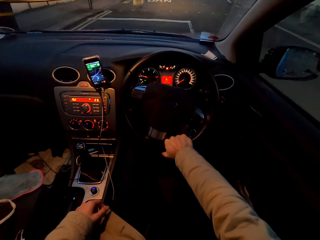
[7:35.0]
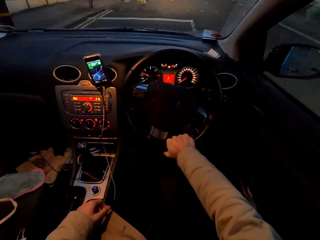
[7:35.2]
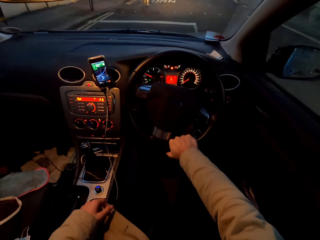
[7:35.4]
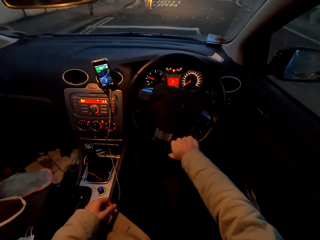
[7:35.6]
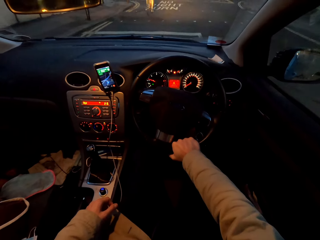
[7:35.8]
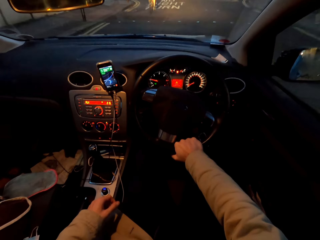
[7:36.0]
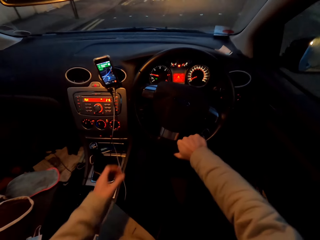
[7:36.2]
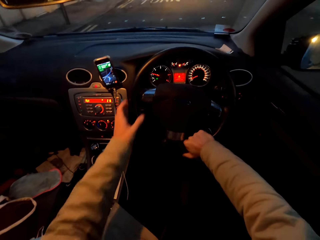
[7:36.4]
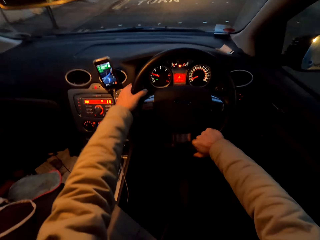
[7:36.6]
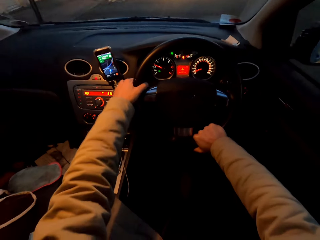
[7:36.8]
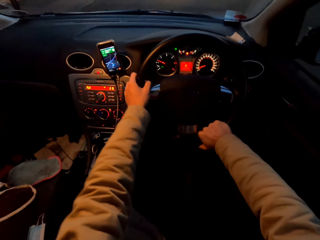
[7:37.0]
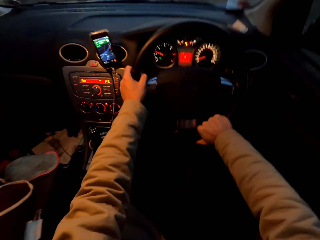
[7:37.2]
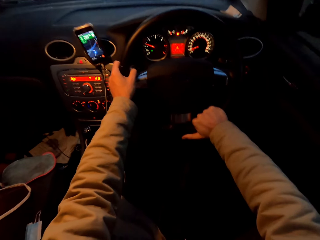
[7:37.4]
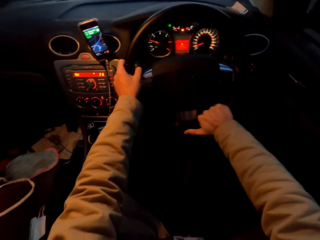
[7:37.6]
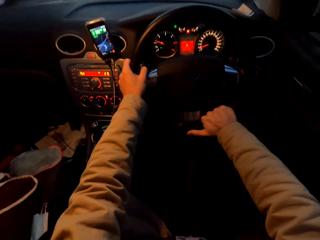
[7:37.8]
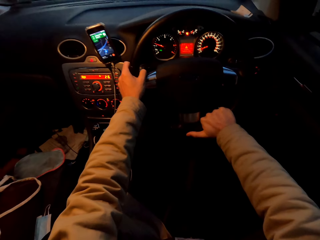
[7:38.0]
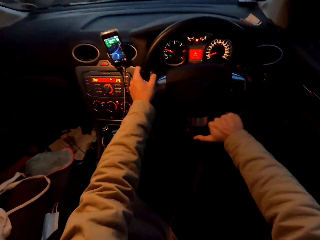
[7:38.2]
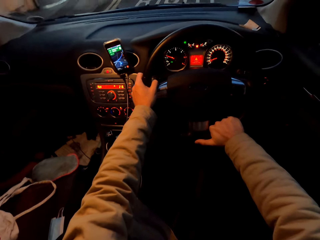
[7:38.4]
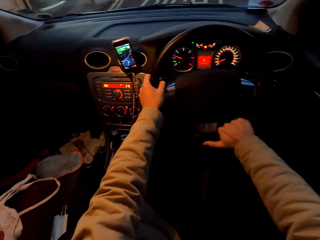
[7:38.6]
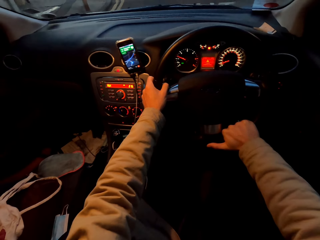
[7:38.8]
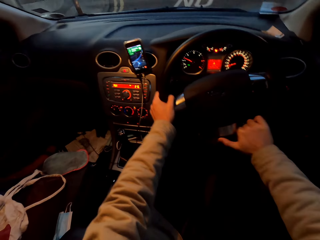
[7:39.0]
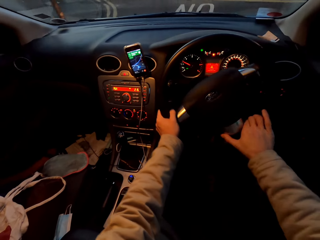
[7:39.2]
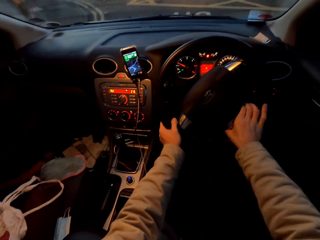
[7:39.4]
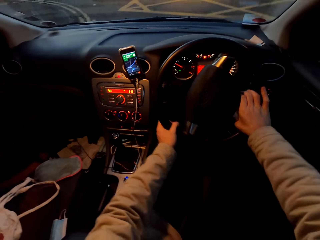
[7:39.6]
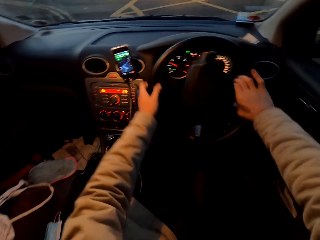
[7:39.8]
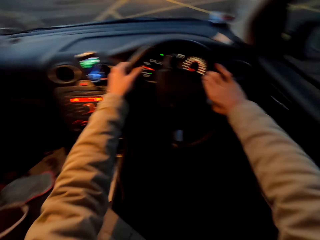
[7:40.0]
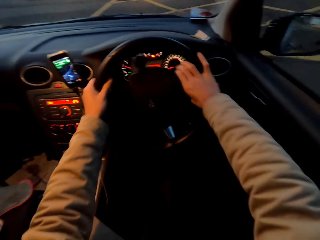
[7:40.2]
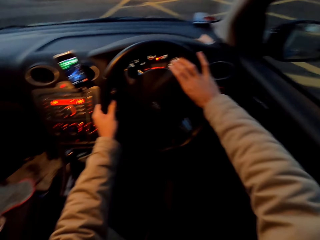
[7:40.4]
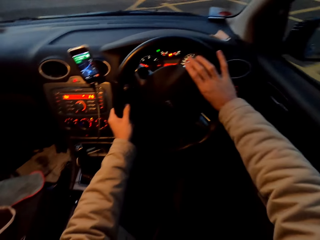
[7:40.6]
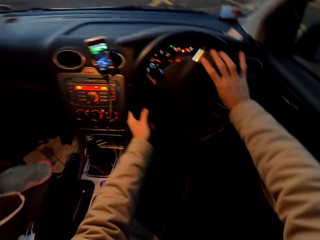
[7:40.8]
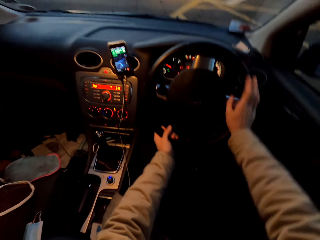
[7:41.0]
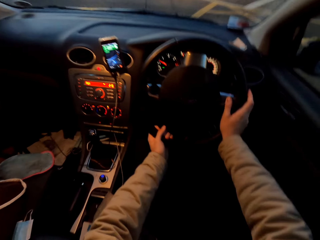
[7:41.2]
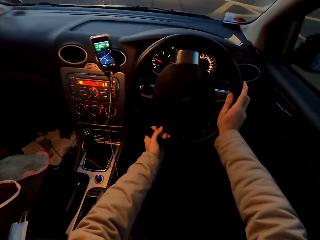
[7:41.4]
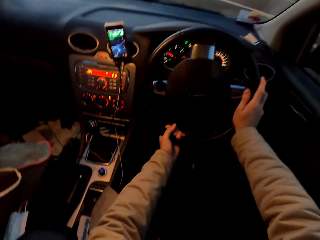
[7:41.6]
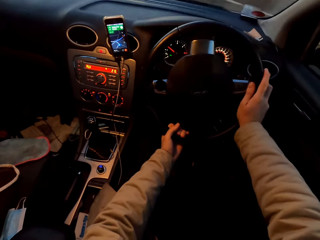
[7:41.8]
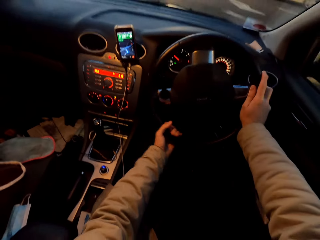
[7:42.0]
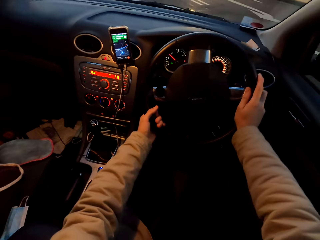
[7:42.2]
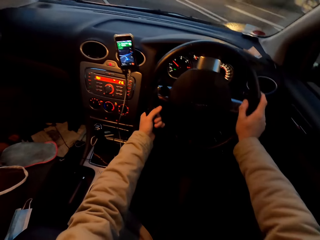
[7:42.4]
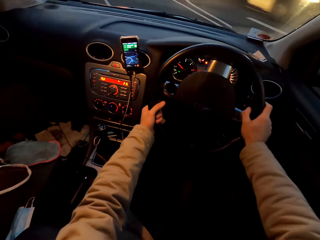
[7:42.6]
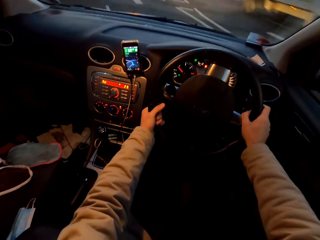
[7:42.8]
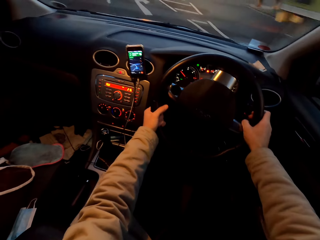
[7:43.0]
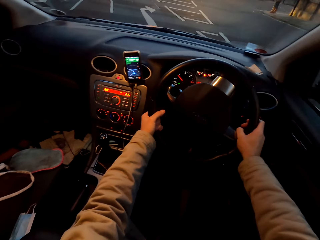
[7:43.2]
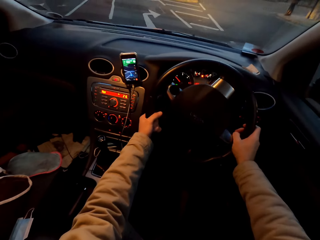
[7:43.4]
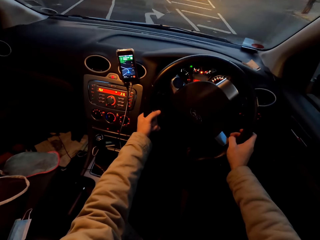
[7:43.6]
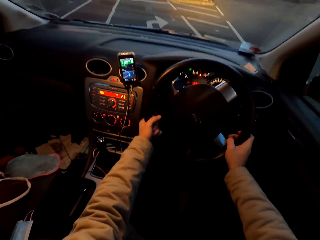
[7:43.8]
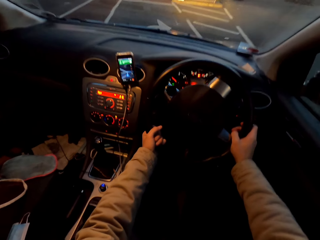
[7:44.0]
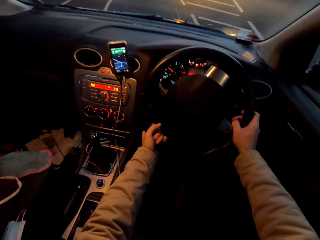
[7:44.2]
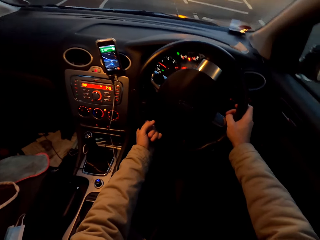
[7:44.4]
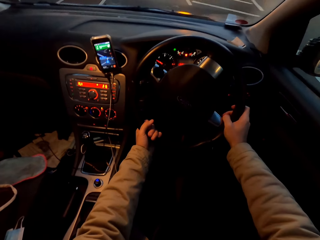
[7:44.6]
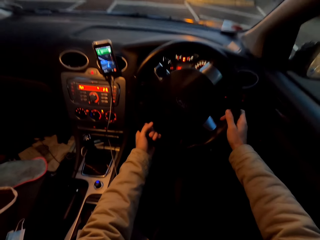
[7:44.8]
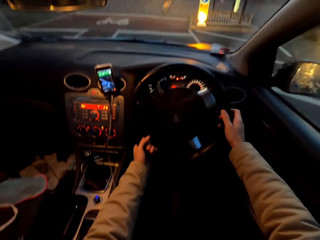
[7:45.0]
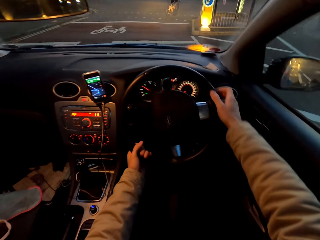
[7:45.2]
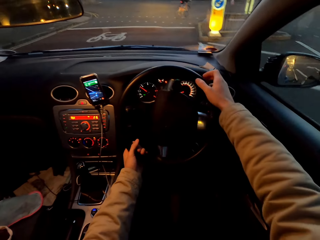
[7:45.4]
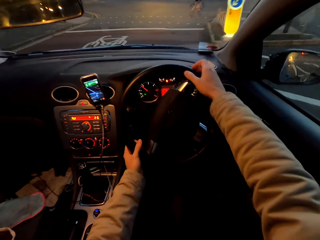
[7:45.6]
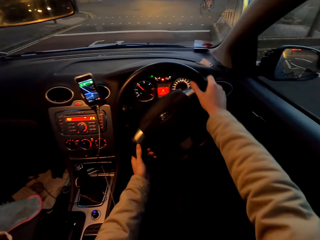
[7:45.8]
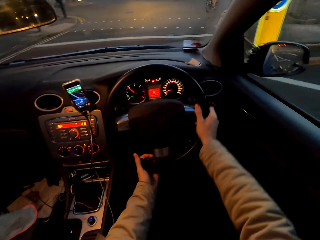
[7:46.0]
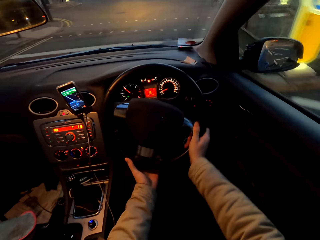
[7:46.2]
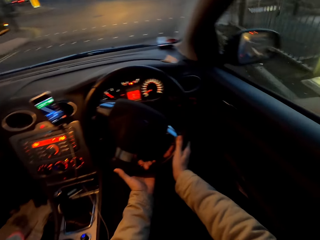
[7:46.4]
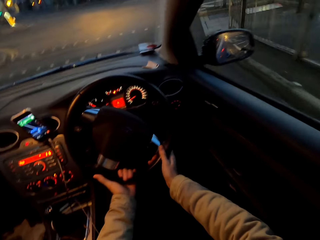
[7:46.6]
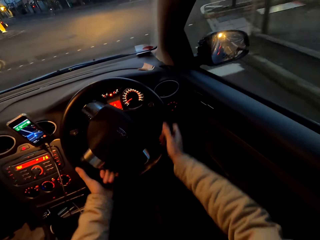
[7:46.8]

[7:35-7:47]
The camera wearer drives the car with both hands.

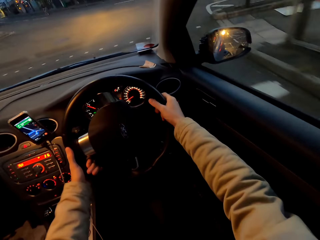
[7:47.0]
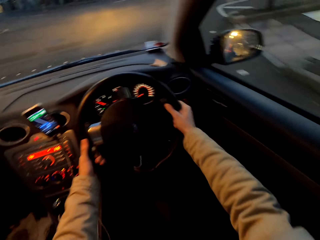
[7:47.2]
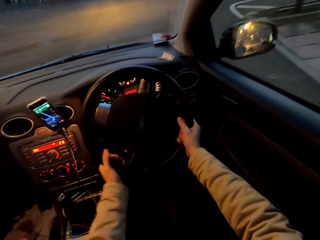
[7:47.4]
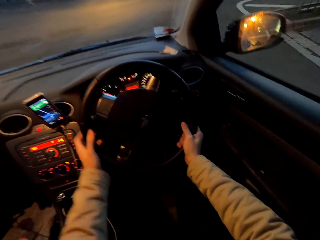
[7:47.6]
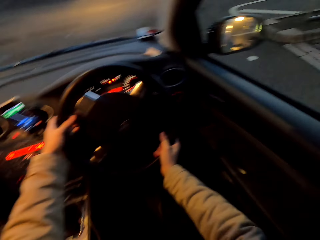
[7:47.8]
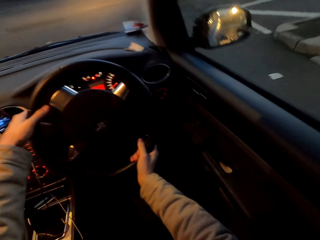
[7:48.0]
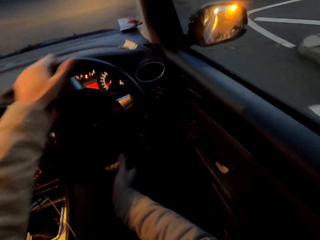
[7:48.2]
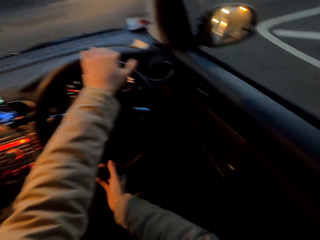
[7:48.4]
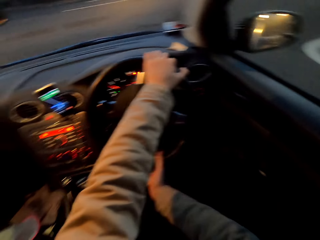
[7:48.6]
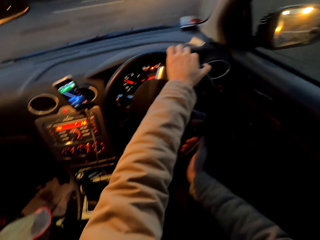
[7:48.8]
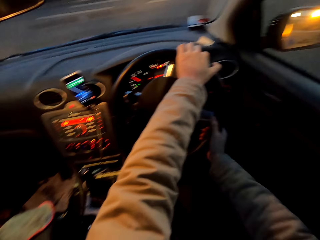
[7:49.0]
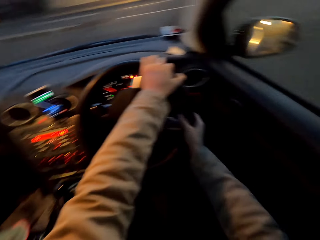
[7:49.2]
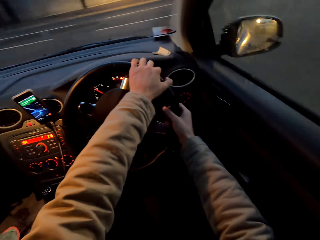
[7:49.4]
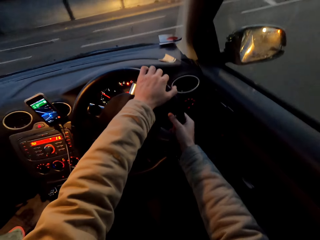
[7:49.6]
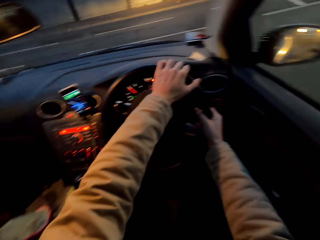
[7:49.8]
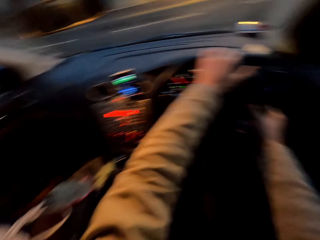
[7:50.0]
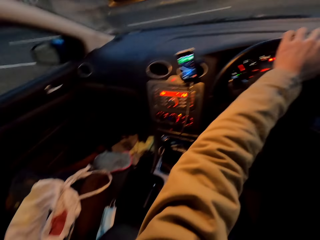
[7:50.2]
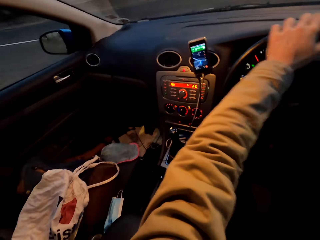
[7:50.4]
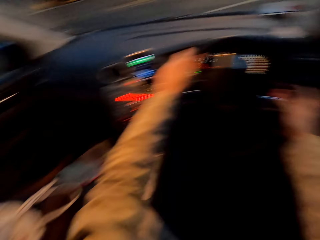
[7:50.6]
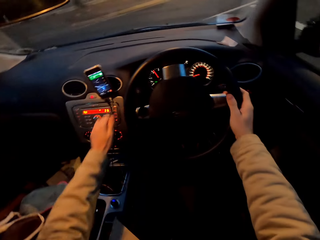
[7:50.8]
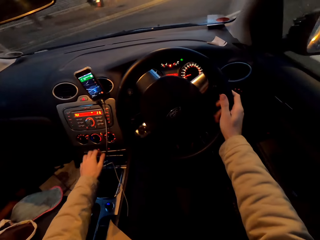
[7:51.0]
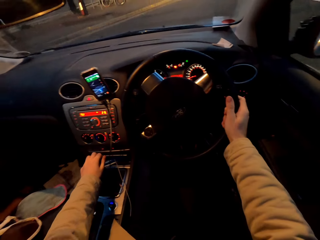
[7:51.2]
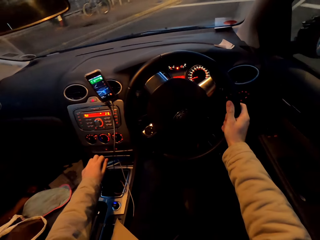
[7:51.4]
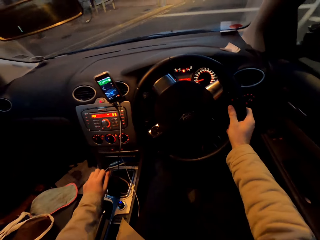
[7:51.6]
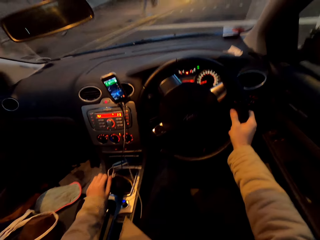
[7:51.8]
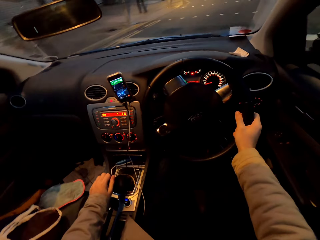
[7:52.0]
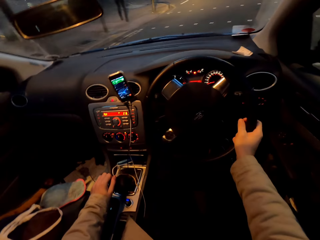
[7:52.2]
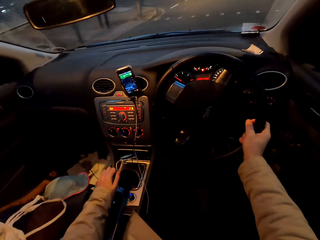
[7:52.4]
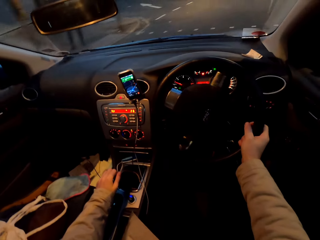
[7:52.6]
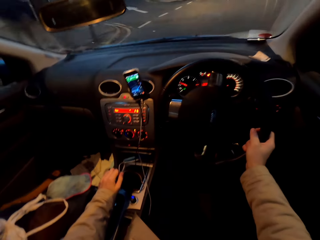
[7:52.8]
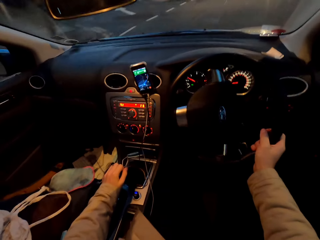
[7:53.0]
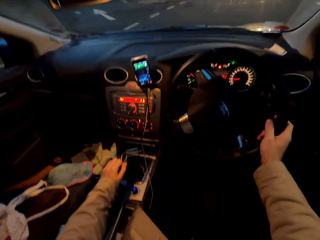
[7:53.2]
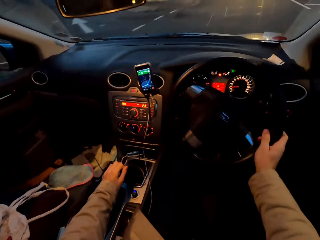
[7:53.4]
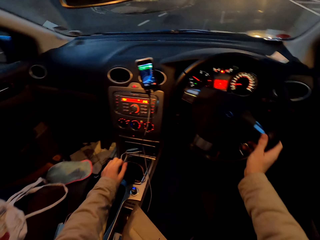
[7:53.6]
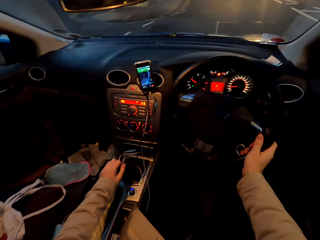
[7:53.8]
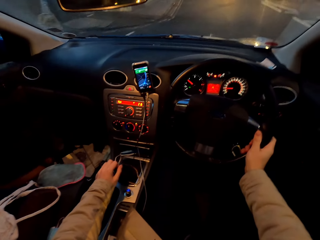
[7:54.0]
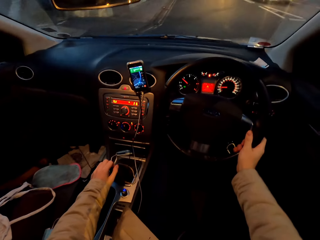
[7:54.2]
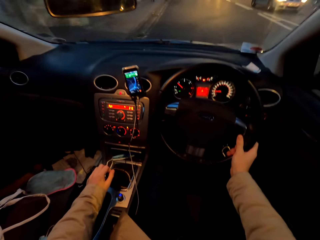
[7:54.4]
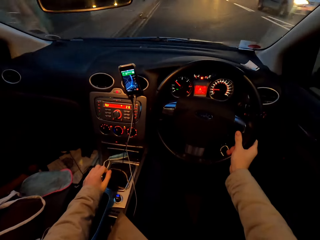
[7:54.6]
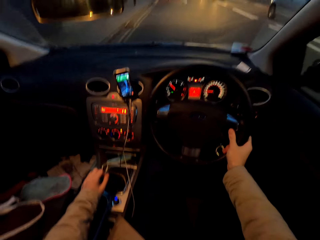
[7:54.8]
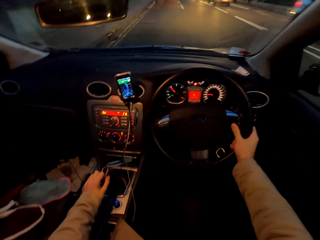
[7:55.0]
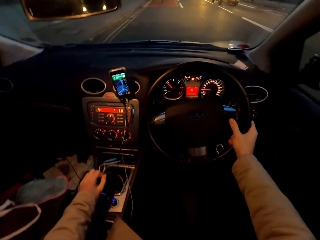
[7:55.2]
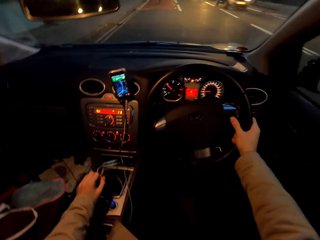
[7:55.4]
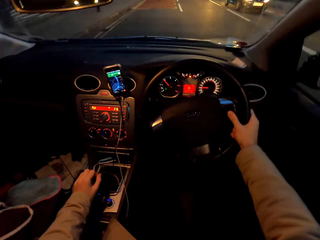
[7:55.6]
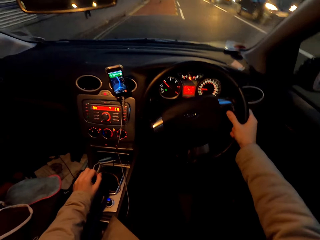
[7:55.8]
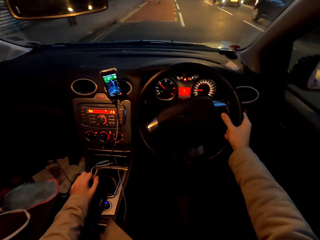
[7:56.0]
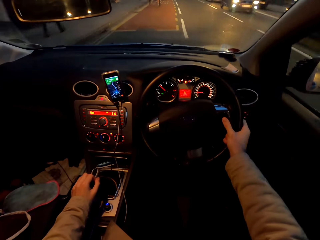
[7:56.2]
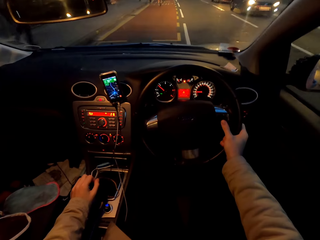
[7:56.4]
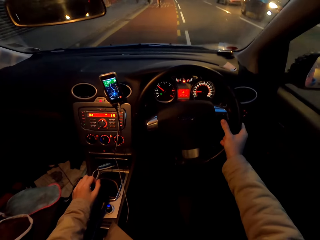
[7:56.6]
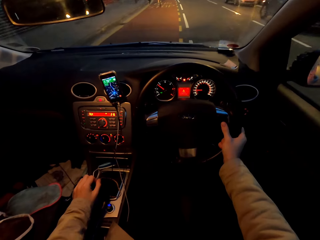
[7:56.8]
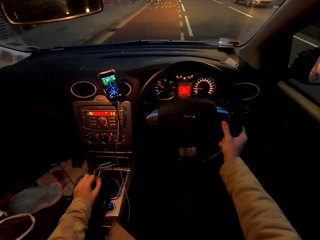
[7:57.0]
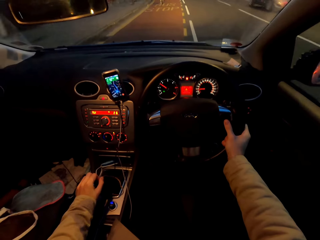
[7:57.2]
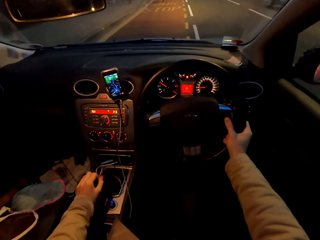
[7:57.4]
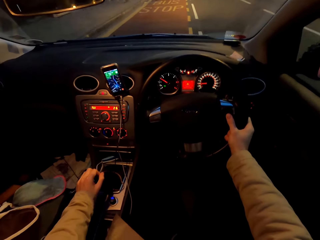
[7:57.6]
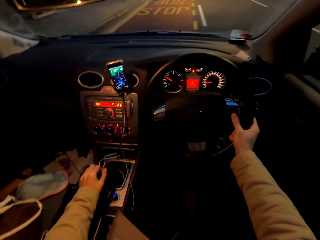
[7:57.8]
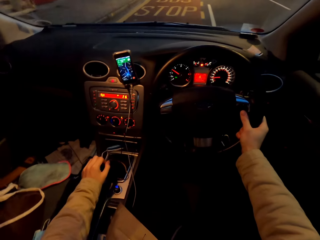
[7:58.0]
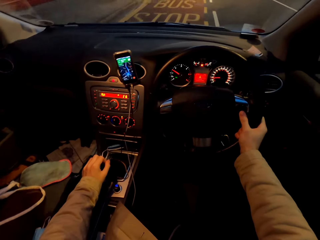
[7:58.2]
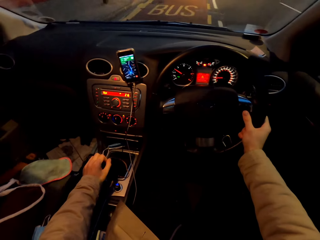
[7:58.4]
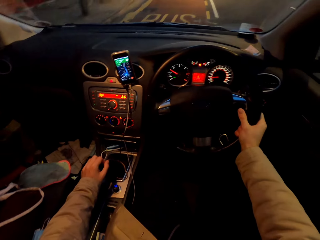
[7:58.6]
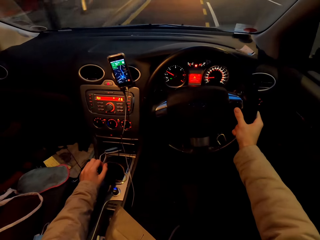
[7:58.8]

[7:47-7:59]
The camera wearer drives the car with his right hand. He shifts the car's gear with his left hand. He drives past some cars.
